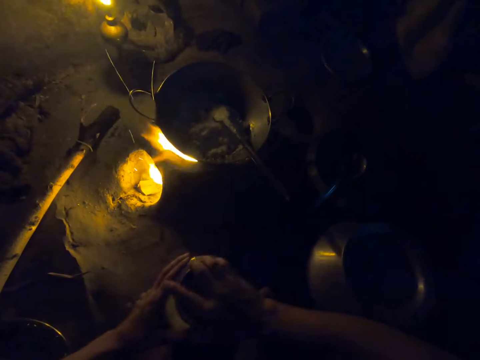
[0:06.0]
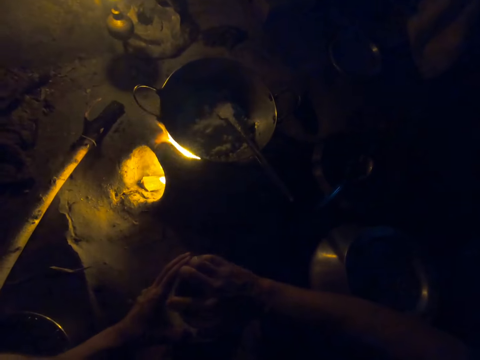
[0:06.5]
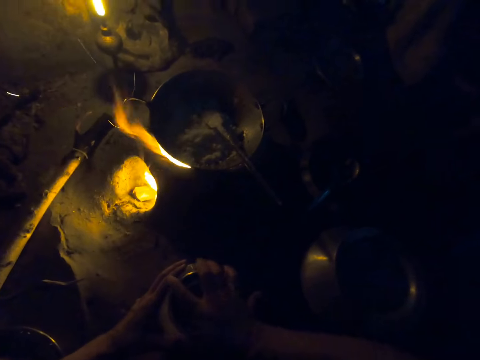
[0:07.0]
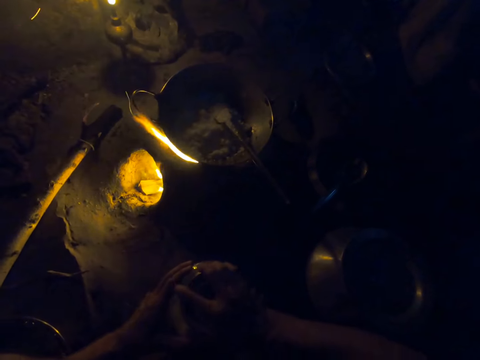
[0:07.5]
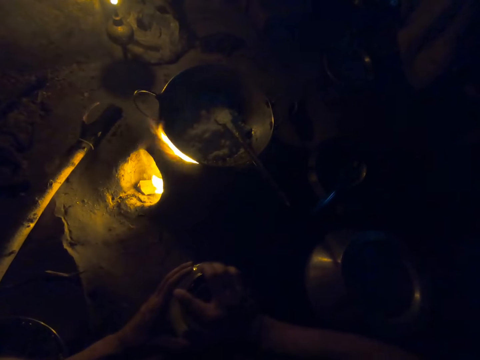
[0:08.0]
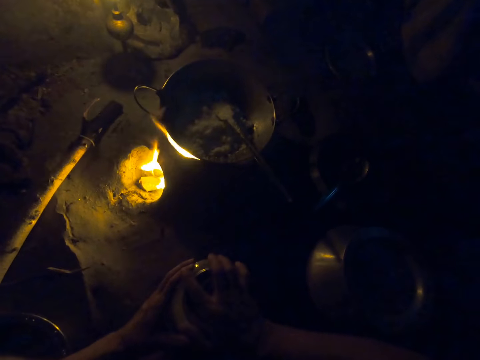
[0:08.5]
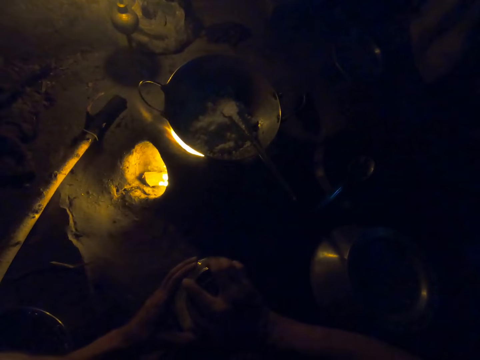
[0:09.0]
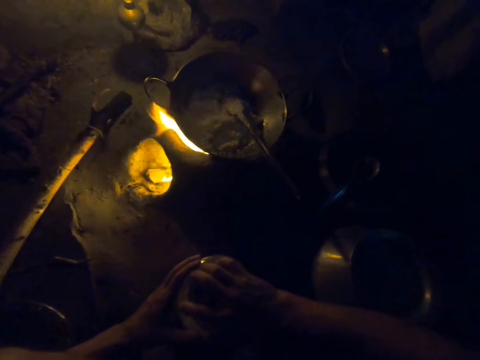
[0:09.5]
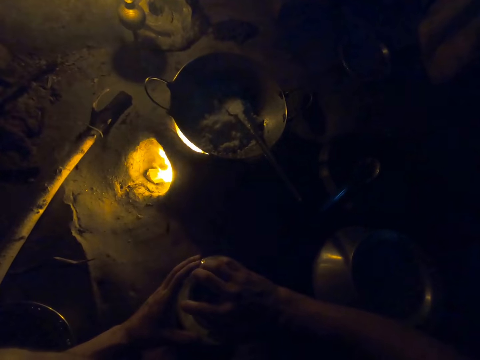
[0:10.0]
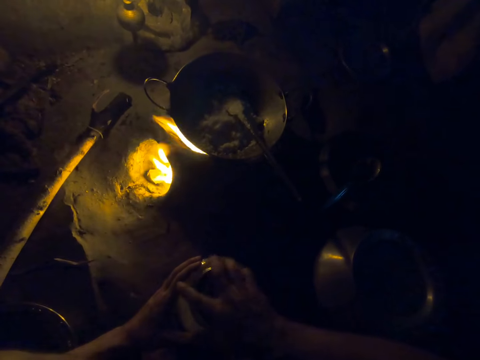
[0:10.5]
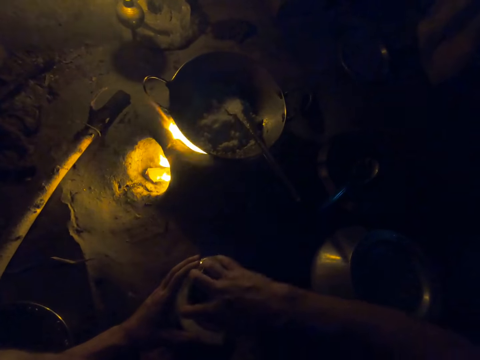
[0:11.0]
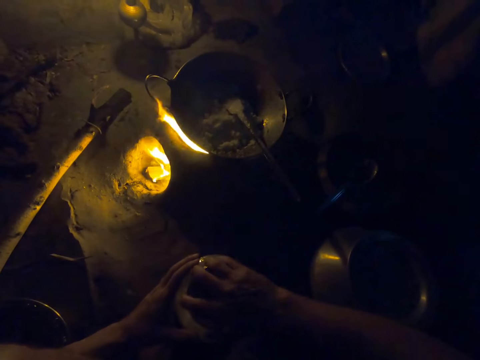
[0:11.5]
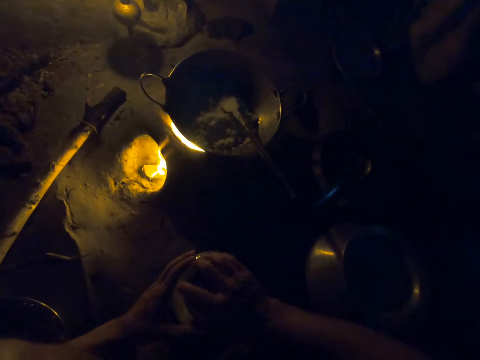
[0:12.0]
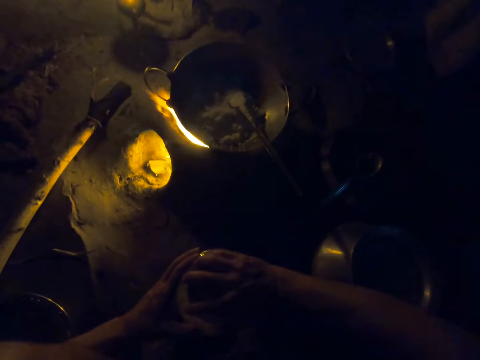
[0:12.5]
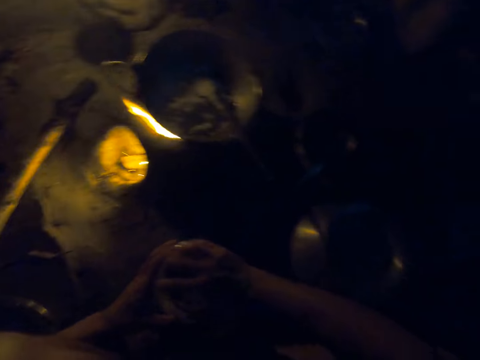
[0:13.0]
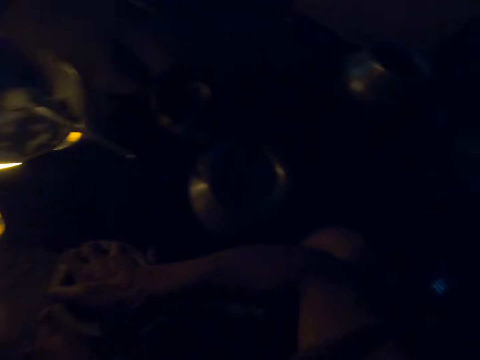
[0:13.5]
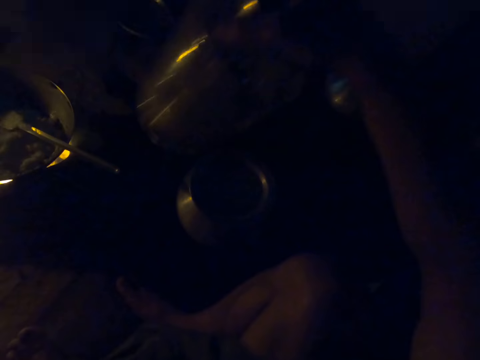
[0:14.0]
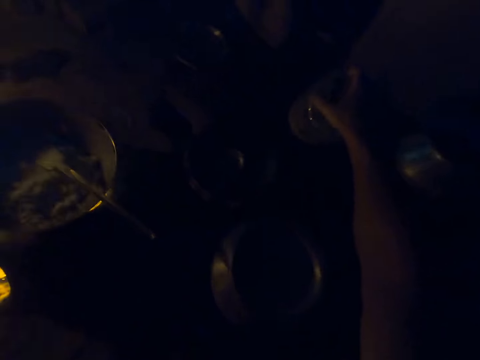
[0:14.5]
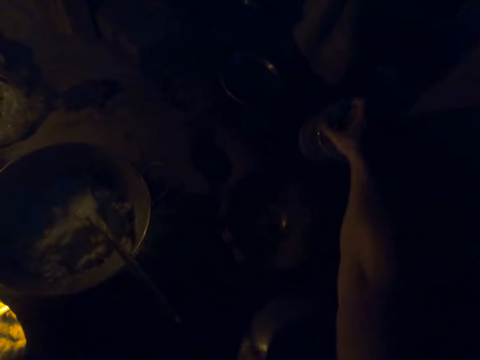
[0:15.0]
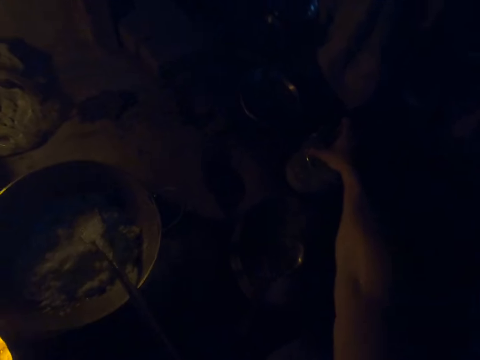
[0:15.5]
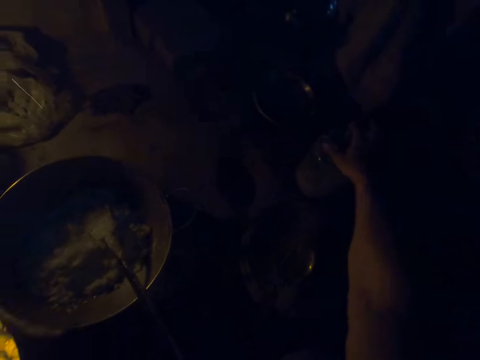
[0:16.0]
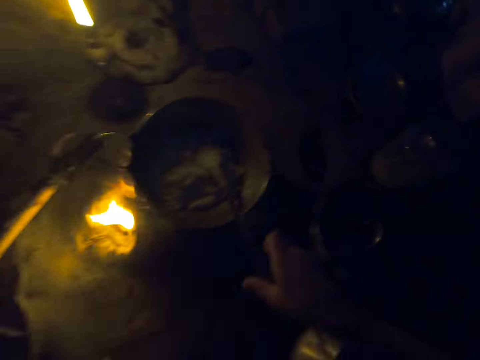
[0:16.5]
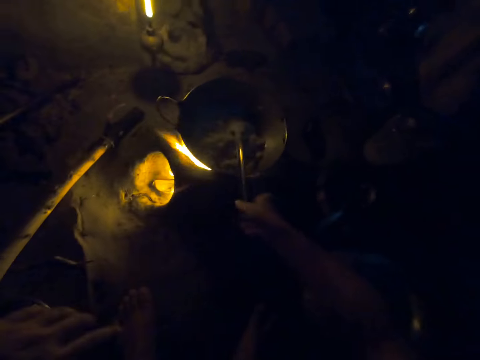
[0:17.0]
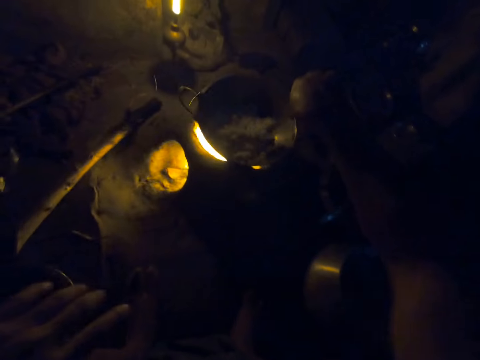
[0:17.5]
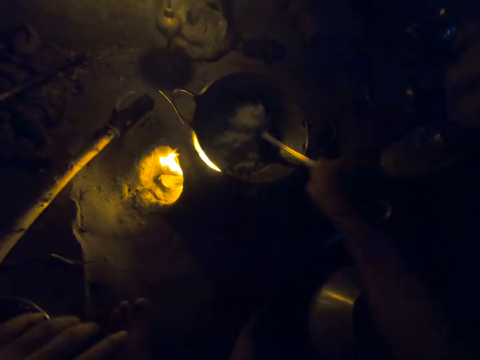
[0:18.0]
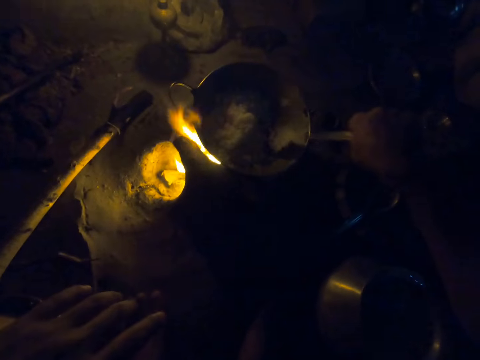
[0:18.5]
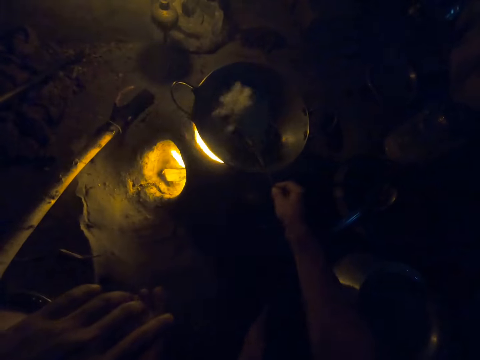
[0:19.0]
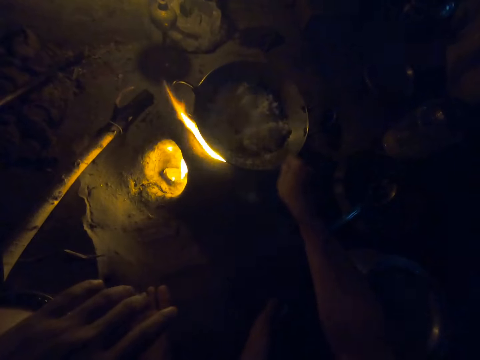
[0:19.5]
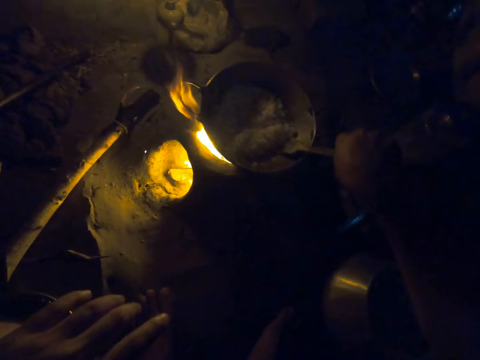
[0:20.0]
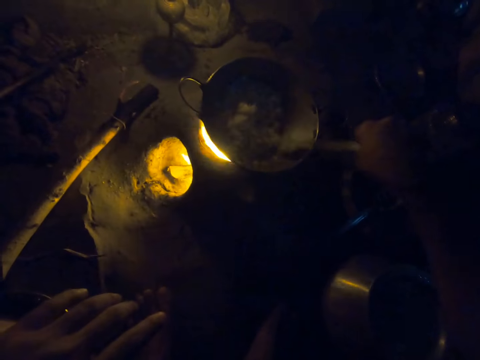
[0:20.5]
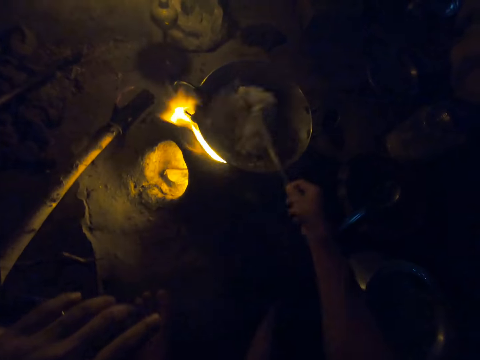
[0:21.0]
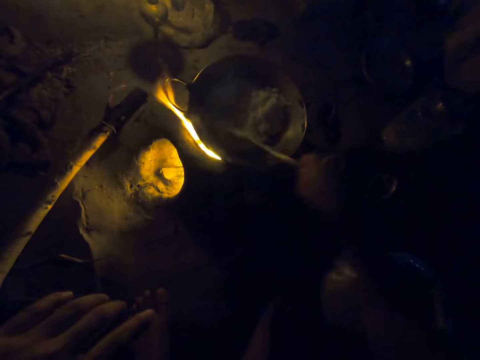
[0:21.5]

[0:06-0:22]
The camera wearer closes the container with a lid with her right hand. She lifts the container. She drops the container on the floor with her right hand. She puts the container aside. She takes a spatula spoon. She stirs rice or paste in the pot with the spatula spoon.

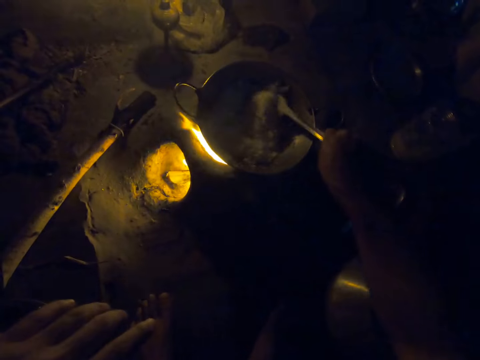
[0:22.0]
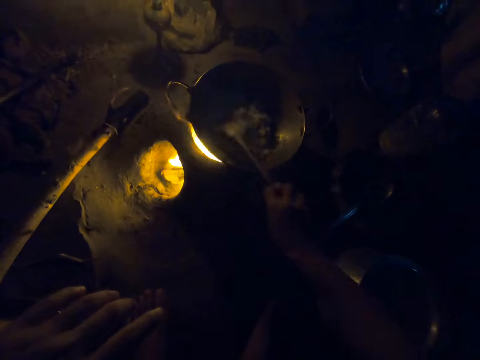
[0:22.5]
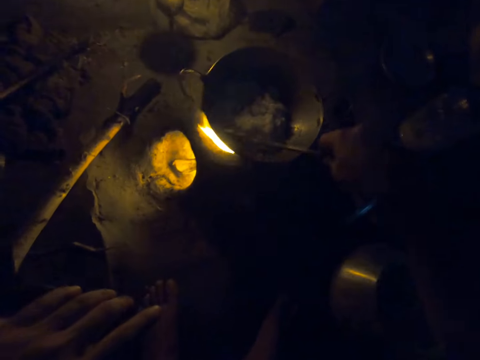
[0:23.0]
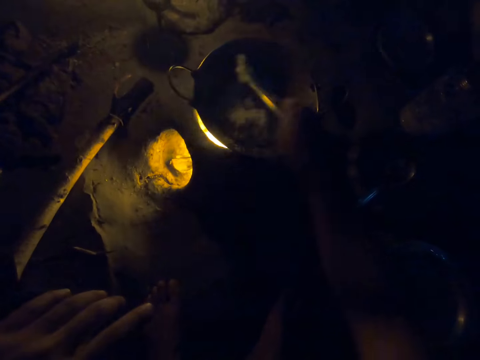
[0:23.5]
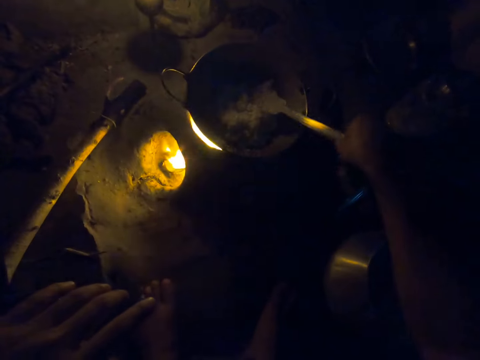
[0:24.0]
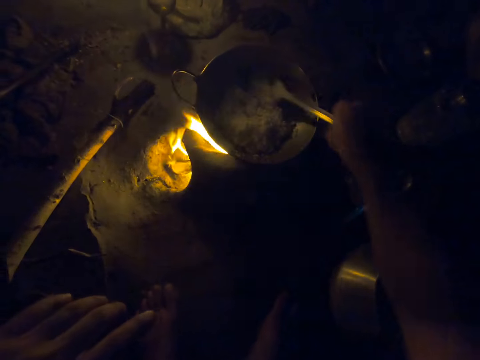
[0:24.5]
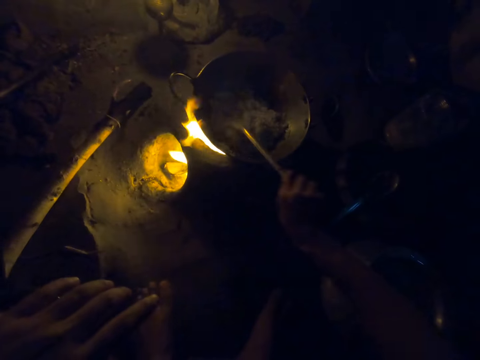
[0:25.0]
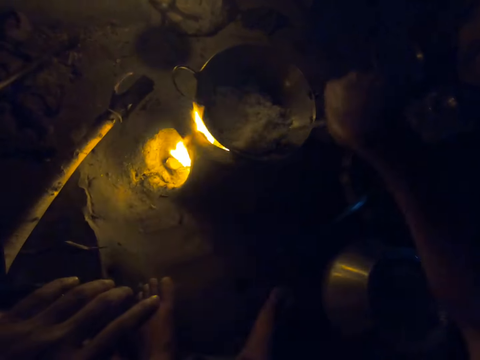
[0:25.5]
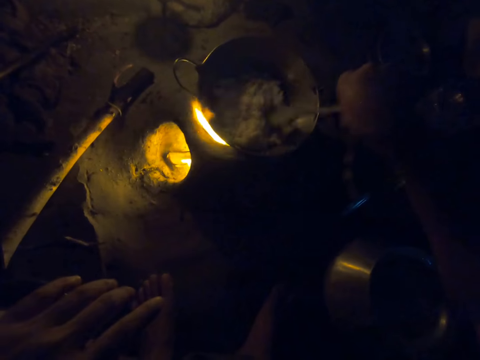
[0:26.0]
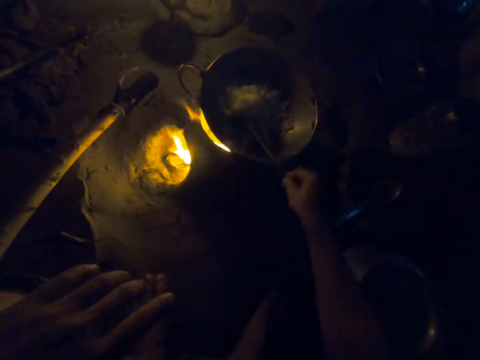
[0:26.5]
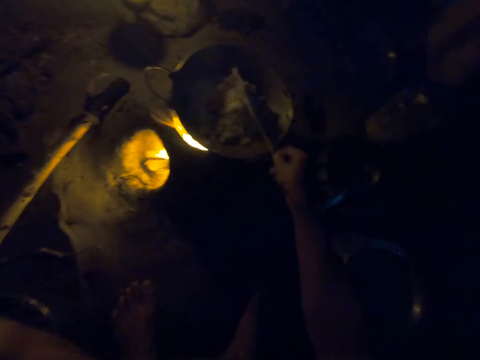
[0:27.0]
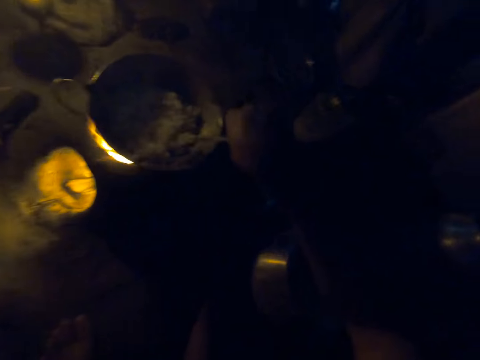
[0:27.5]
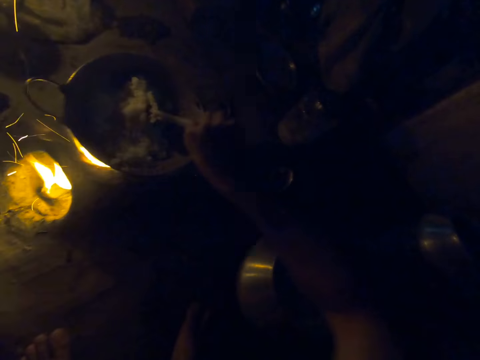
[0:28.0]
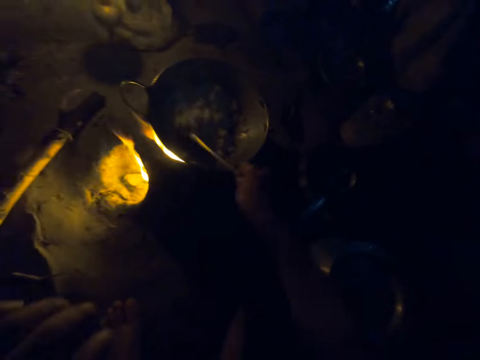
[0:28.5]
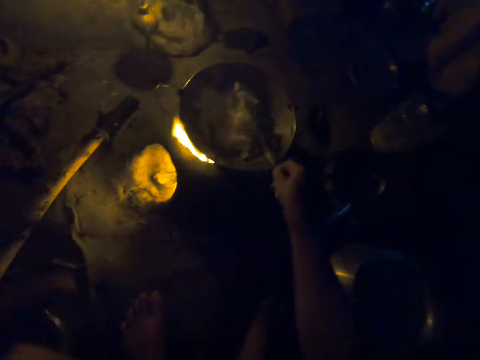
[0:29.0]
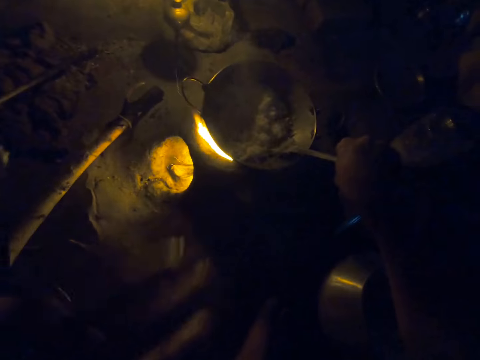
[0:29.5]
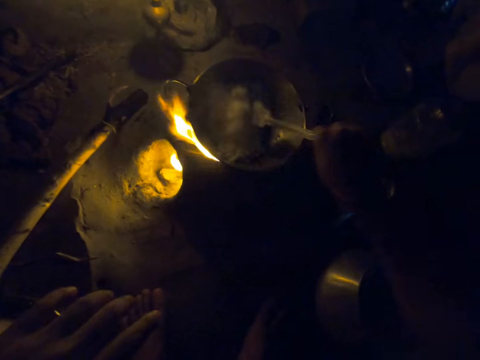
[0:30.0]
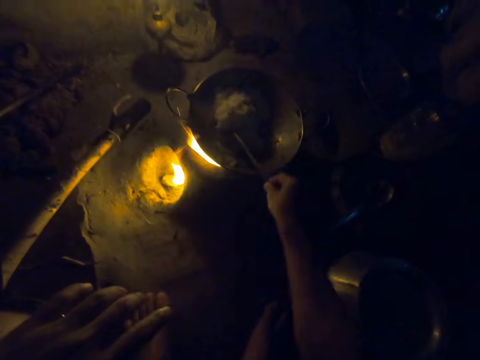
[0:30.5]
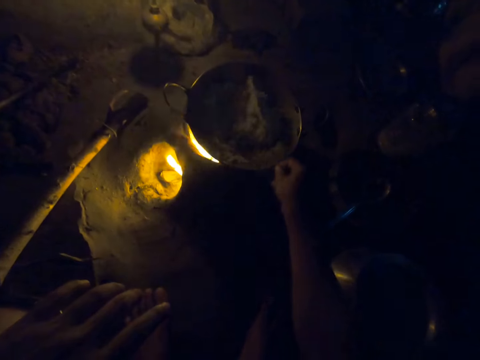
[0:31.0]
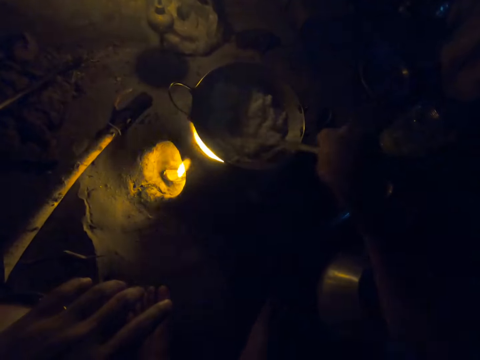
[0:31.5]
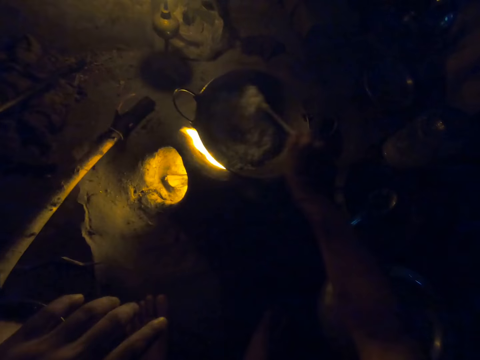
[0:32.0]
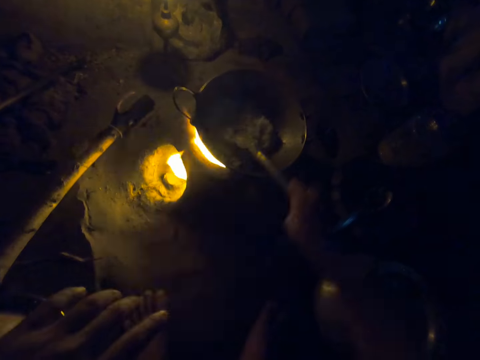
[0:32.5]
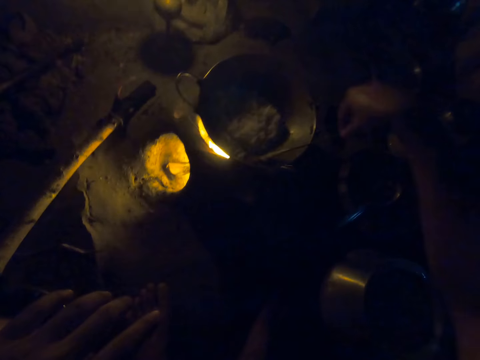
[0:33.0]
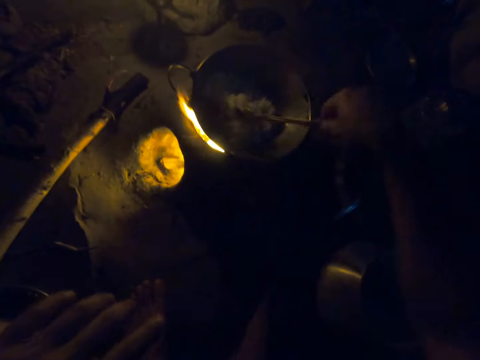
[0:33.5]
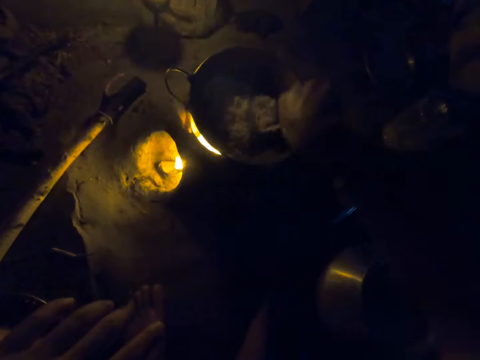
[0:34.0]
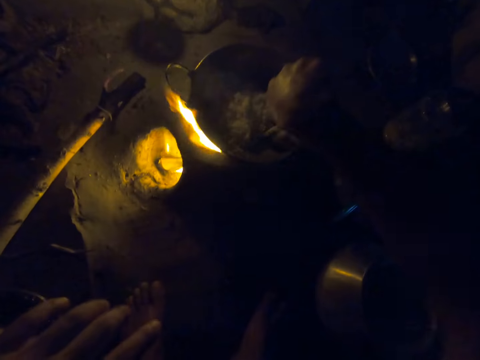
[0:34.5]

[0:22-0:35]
The camera wearer moves the left hand.
